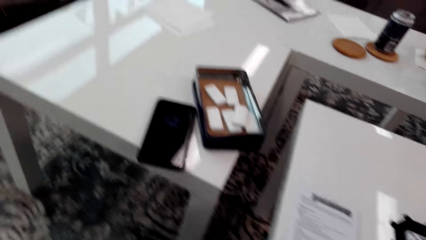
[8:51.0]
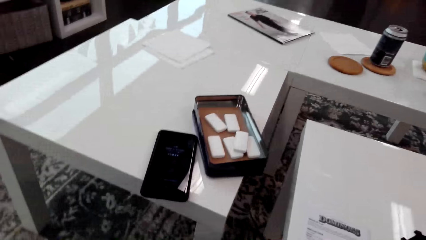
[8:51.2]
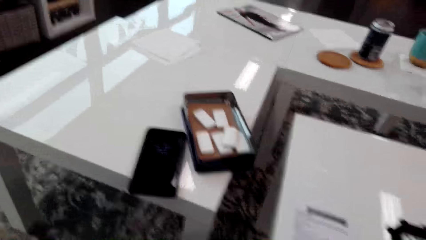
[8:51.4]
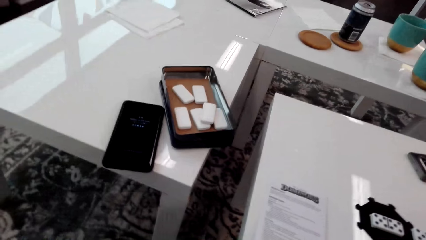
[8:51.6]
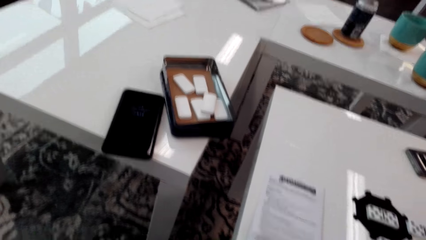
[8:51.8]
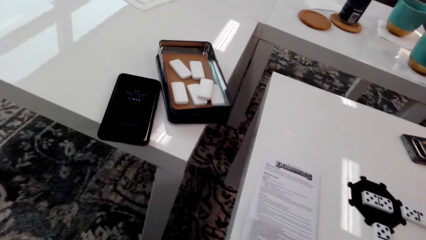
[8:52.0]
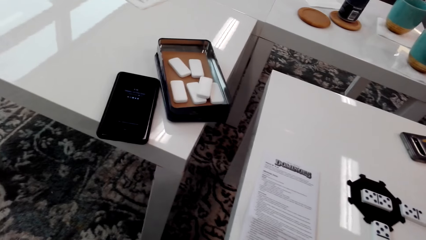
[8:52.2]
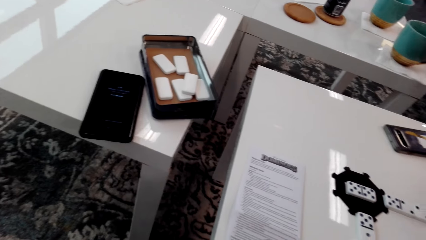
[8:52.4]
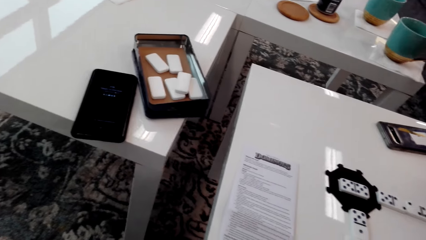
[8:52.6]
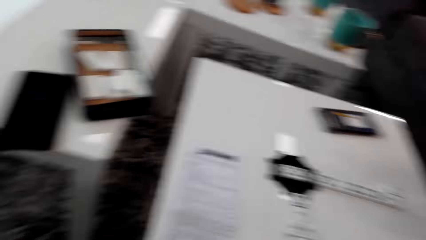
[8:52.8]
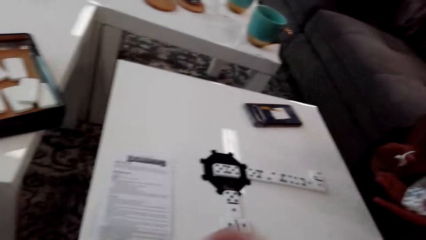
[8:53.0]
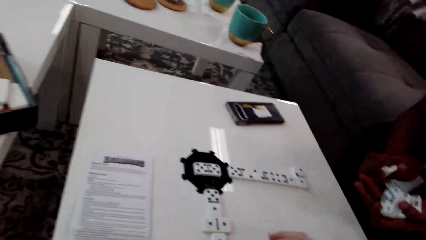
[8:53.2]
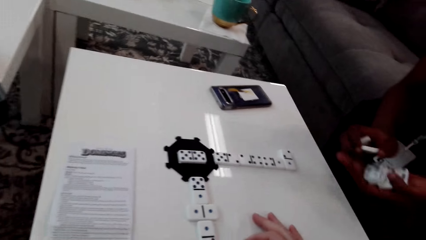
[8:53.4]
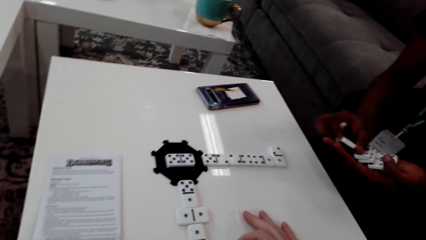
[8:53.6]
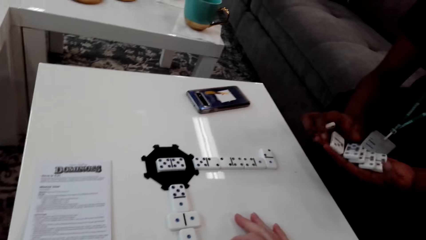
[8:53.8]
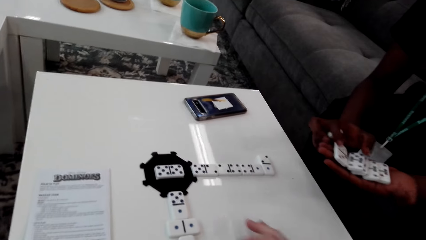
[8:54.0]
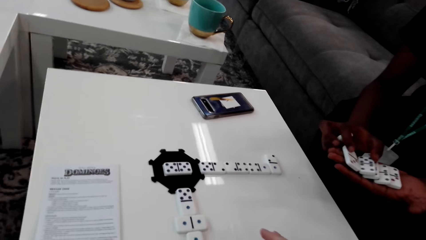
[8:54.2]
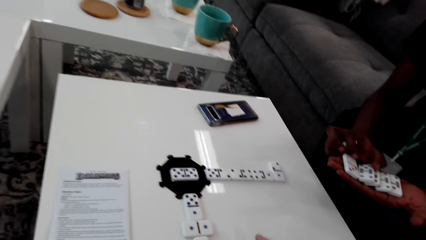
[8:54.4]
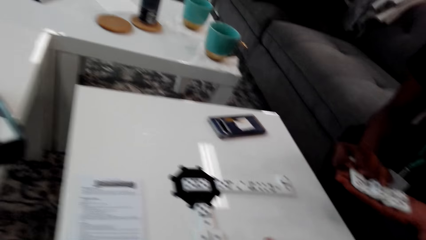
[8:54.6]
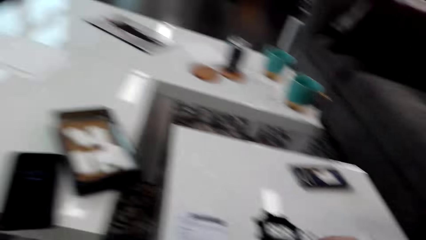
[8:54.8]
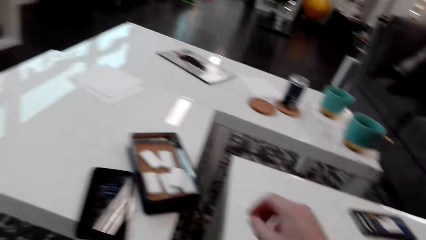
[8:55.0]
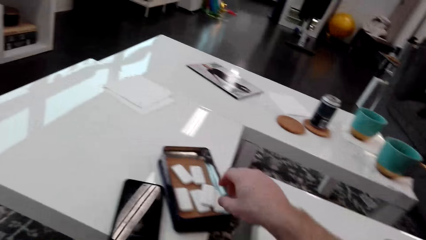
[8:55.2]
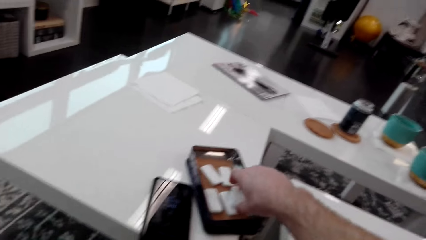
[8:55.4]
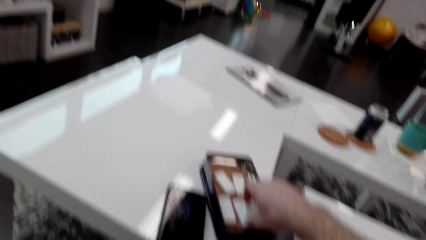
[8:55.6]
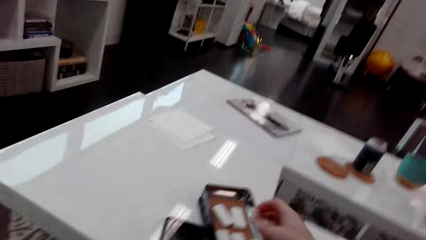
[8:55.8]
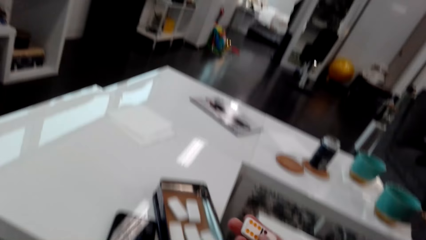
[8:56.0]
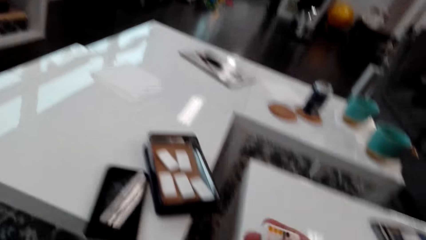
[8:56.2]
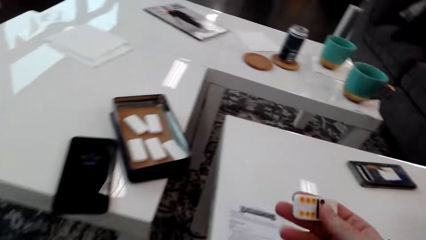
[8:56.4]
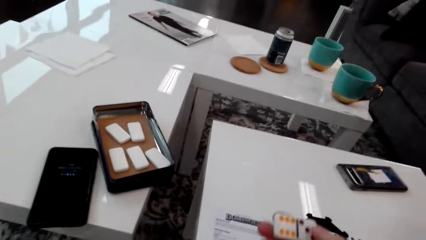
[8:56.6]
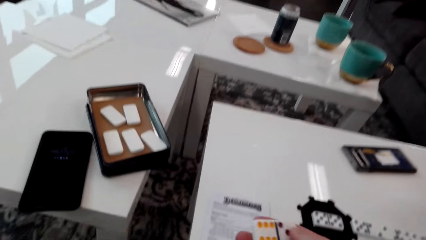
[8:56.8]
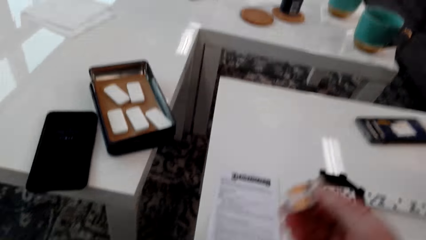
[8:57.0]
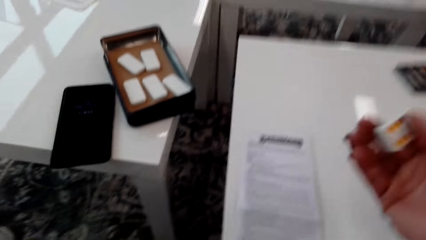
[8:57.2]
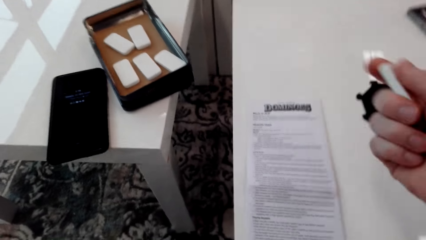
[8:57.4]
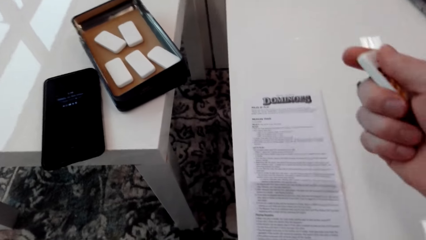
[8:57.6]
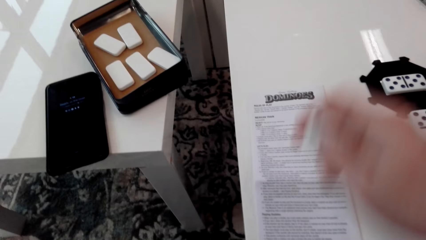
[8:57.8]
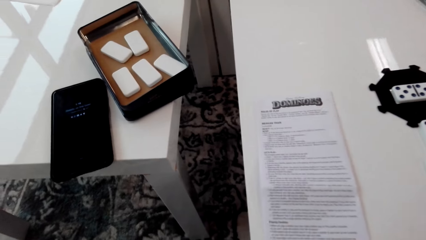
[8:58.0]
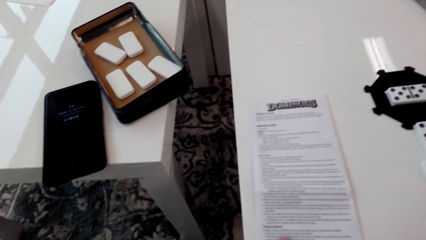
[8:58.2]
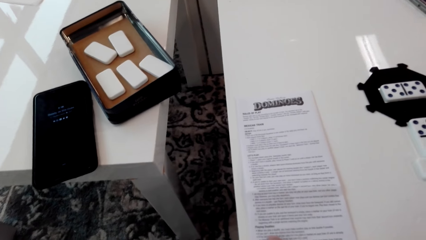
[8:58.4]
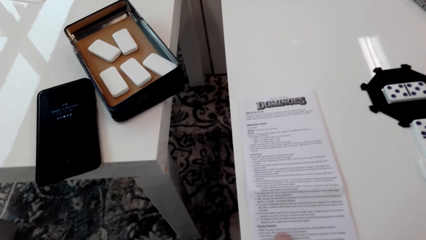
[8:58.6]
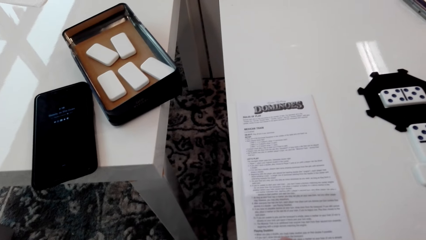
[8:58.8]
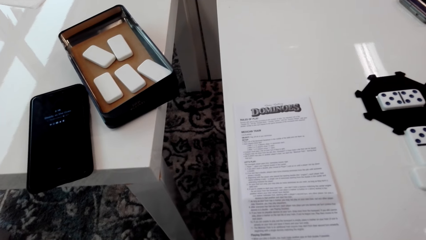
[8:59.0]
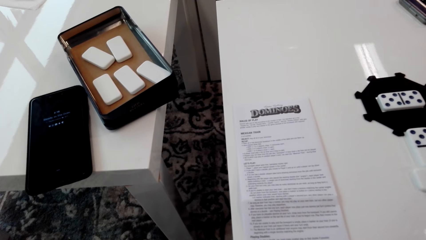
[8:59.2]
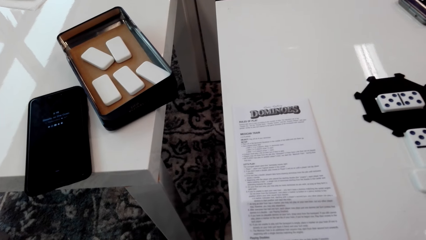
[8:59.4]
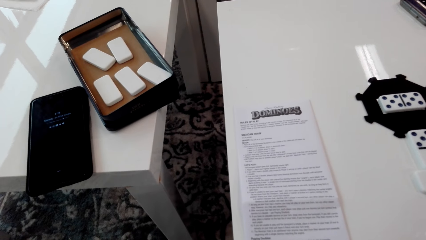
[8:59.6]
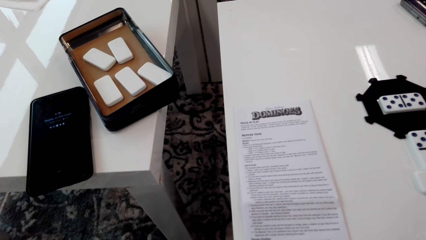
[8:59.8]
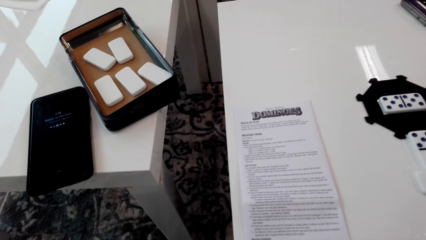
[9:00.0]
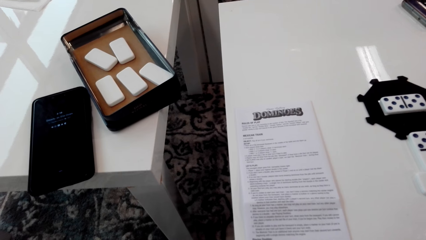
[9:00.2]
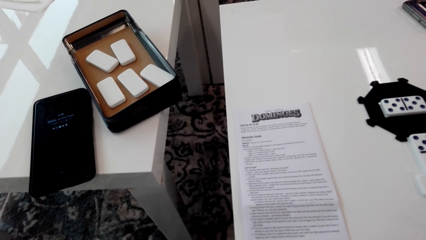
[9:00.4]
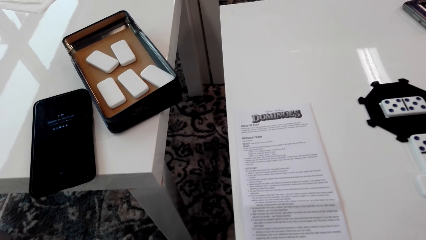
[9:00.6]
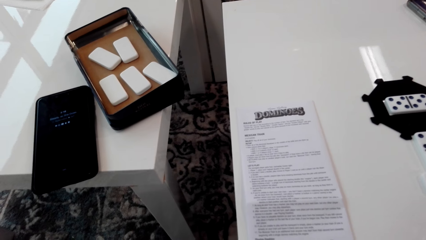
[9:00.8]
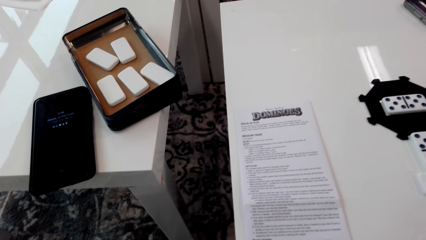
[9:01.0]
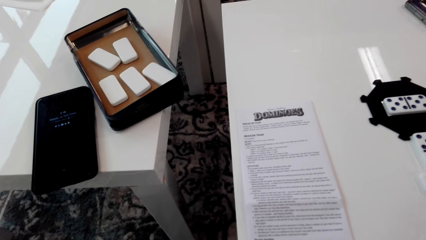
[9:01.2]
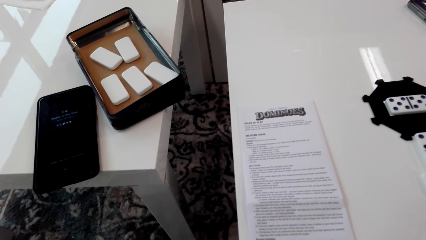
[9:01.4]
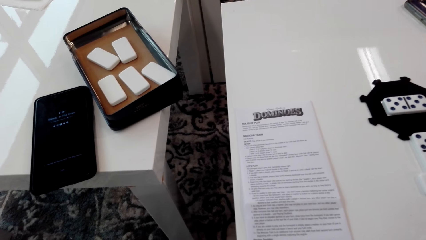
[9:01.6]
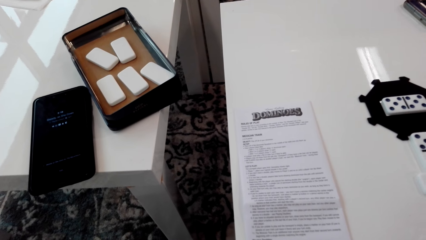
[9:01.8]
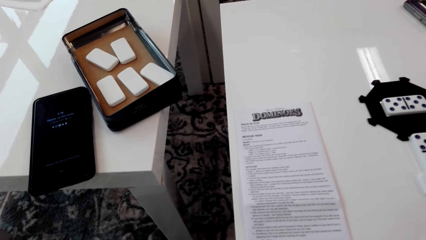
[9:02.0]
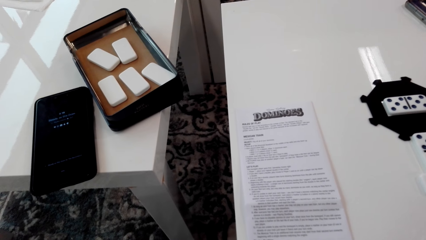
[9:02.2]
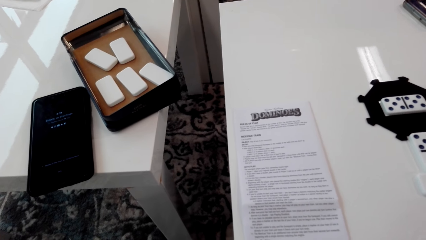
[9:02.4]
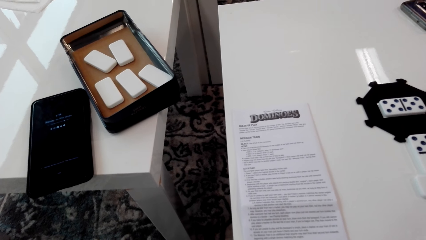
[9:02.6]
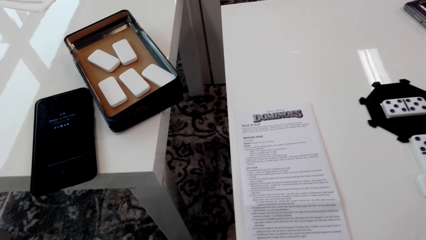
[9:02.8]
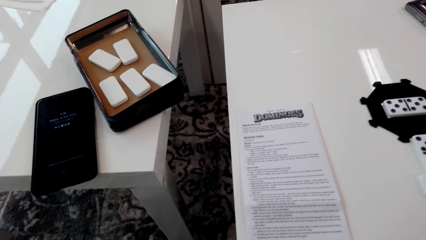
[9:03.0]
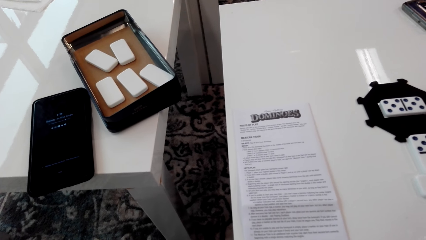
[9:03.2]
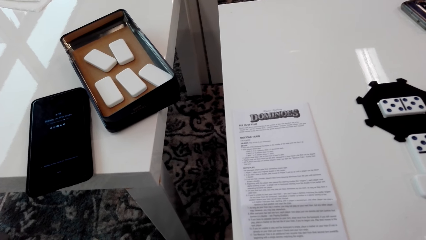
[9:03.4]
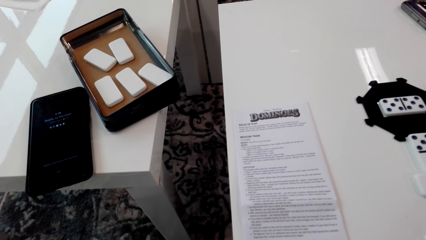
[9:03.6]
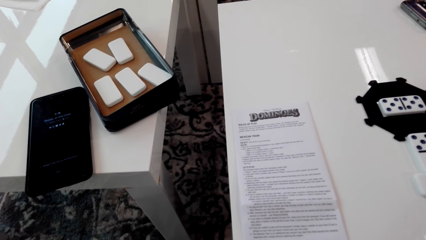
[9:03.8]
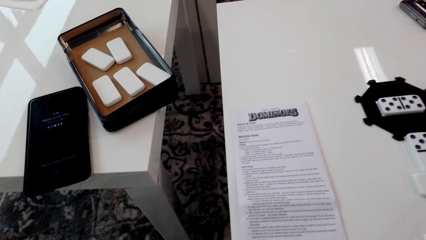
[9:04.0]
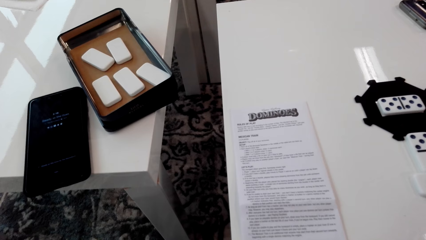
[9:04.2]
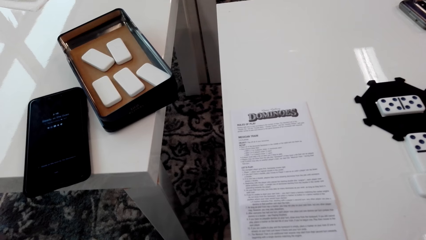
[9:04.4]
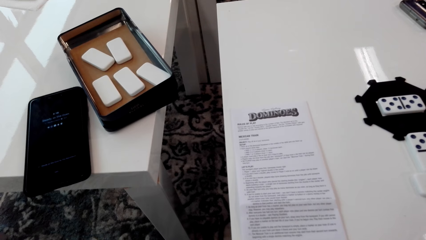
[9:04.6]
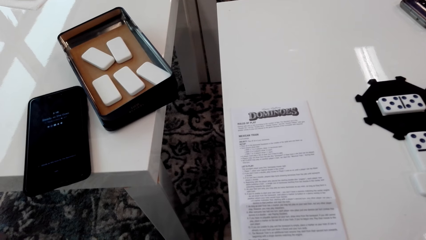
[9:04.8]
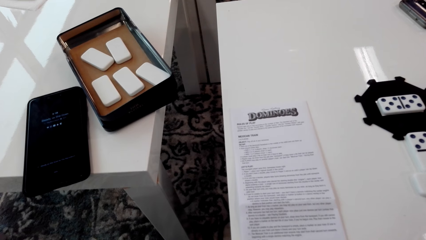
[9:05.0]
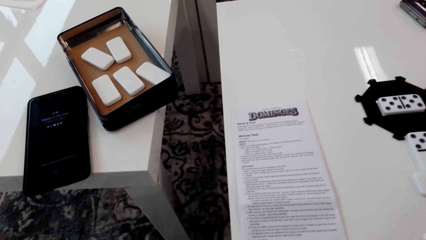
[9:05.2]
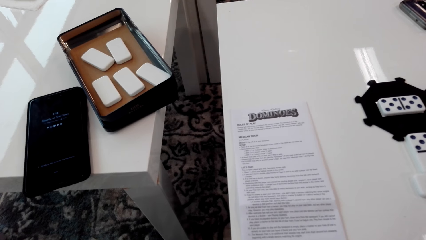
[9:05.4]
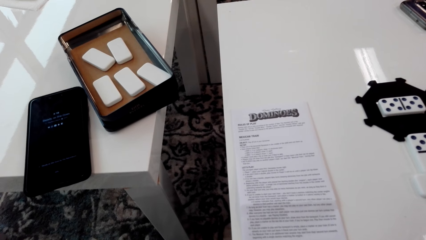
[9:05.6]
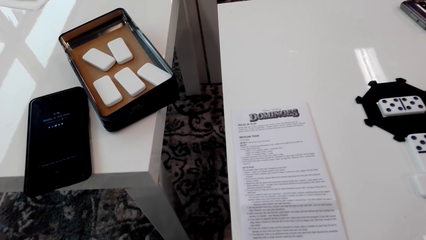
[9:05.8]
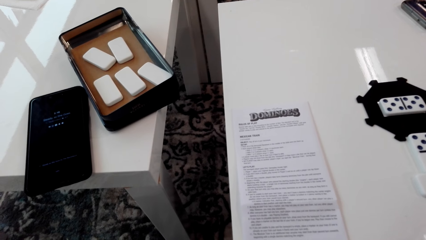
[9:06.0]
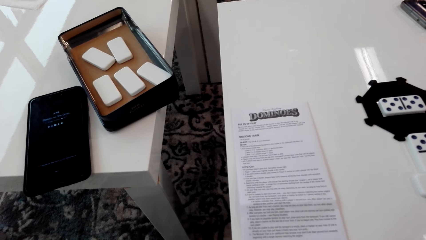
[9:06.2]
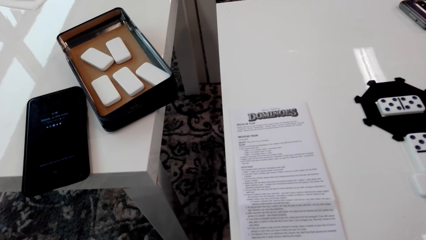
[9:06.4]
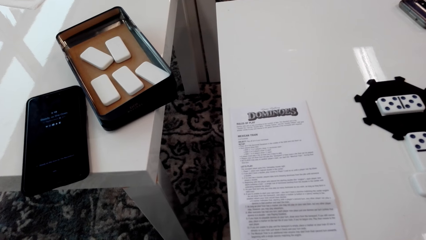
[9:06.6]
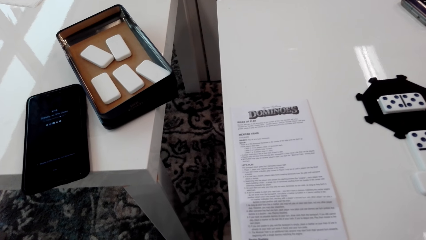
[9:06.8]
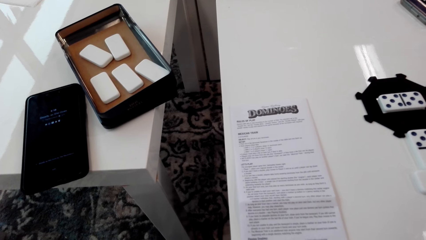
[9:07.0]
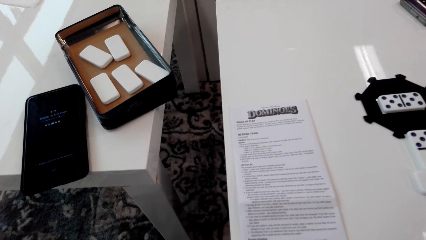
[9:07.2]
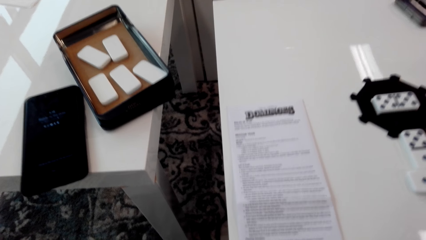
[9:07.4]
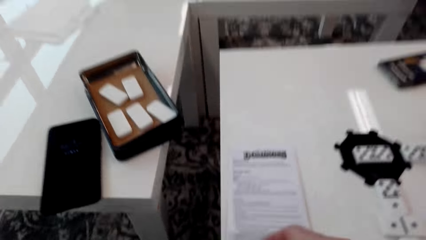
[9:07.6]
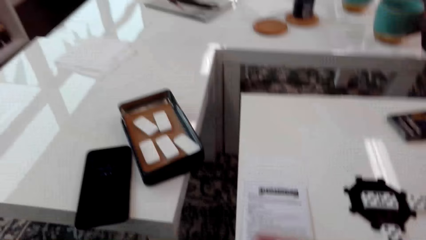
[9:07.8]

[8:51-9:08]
A person holds dice. The camera wearer picks up a domino or dice. They hold the dice. They read the manual. They stare around.
